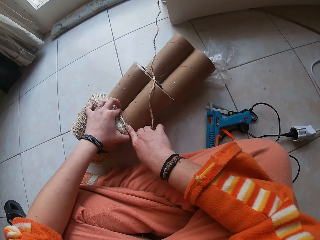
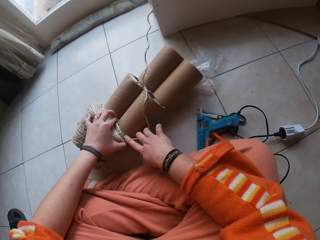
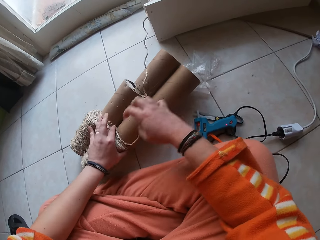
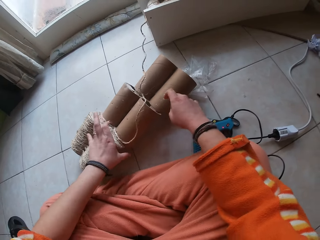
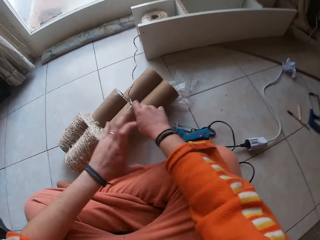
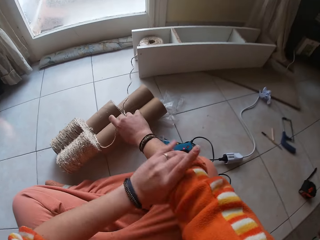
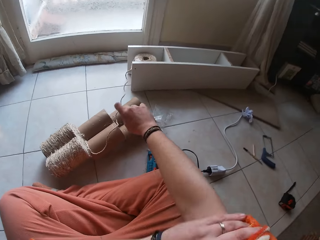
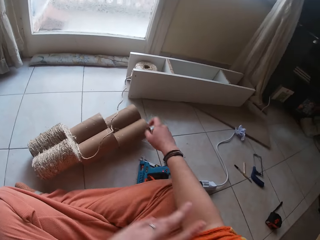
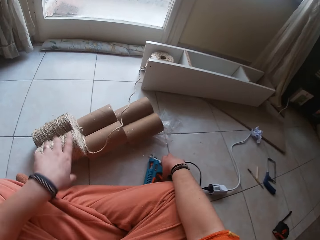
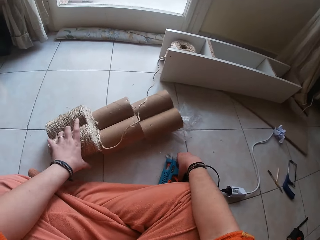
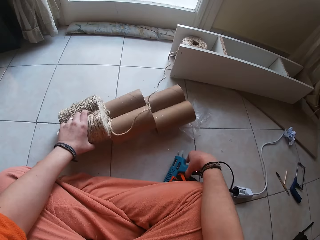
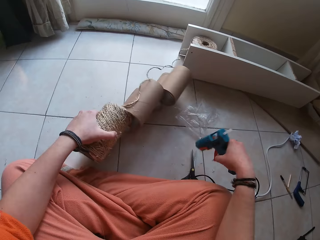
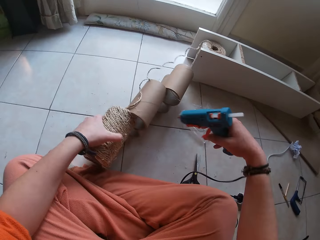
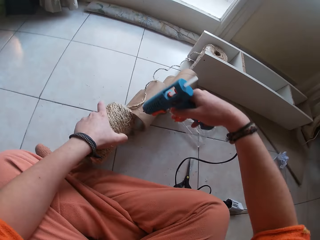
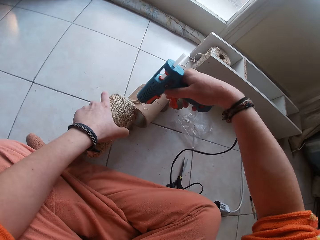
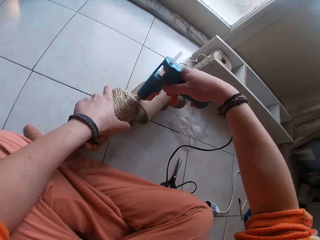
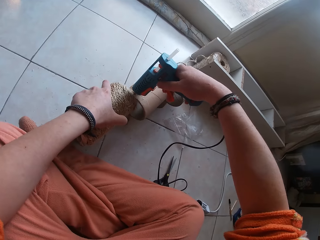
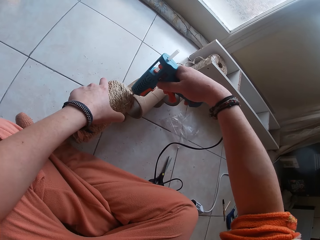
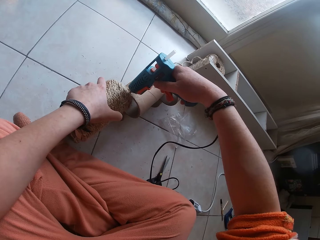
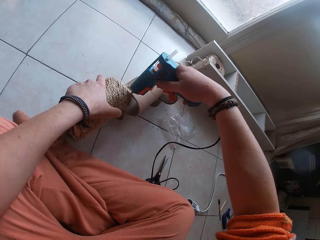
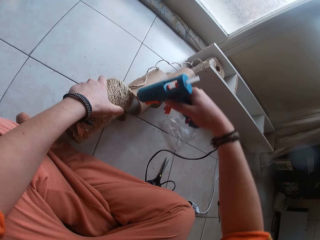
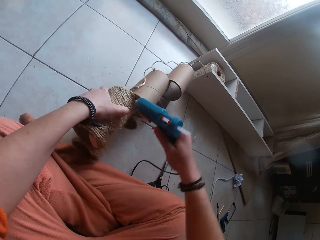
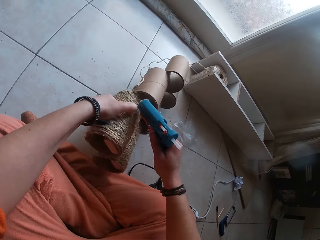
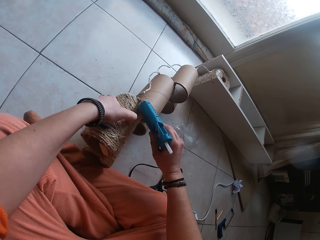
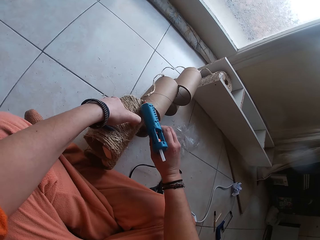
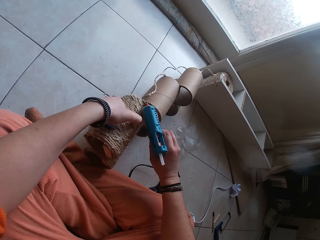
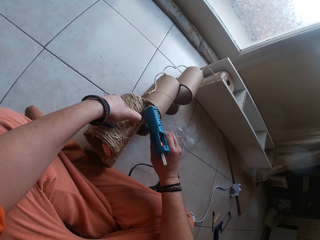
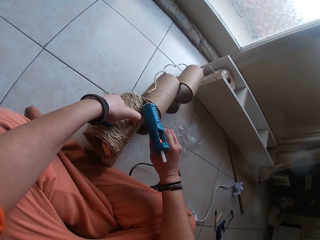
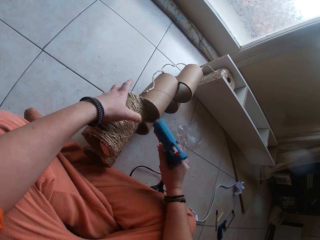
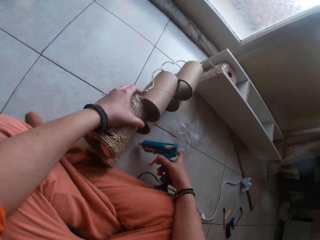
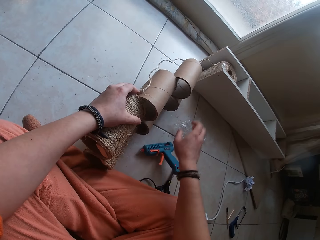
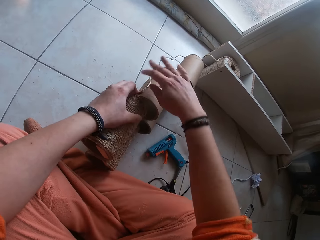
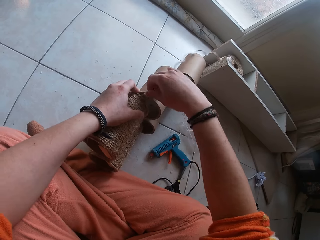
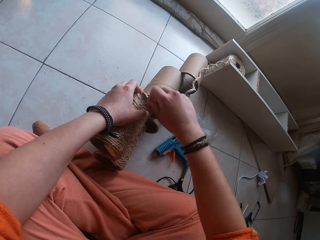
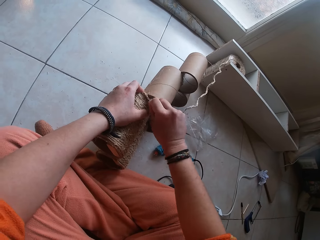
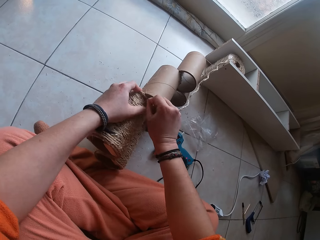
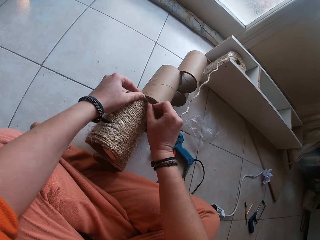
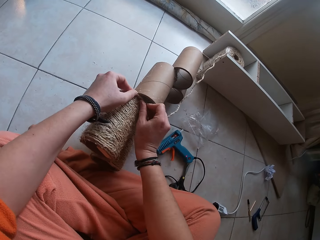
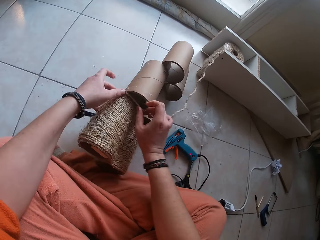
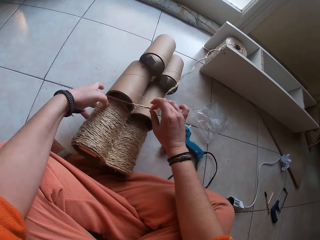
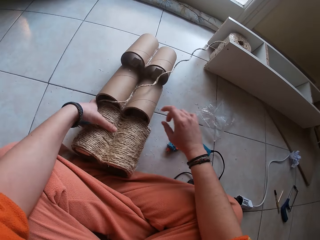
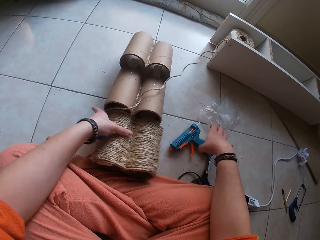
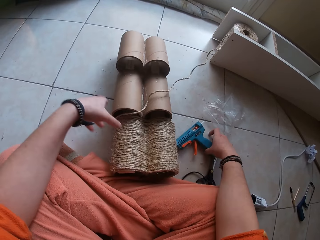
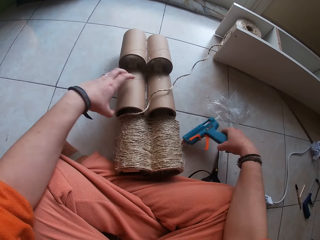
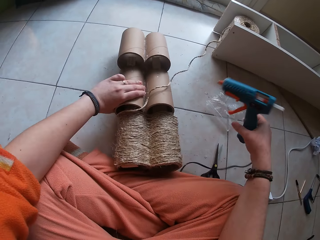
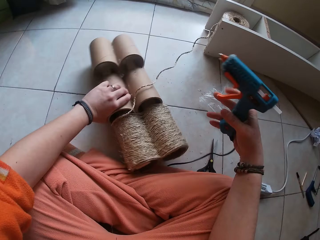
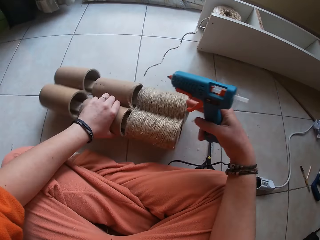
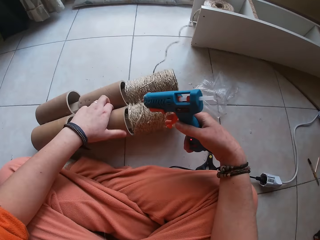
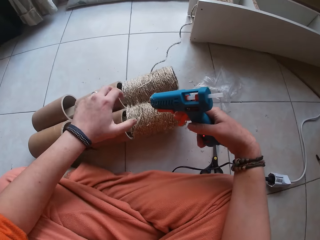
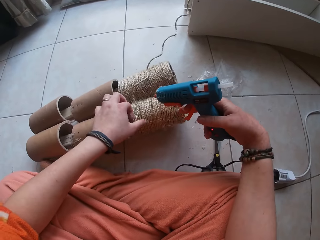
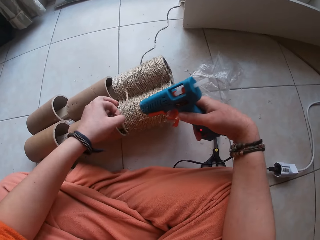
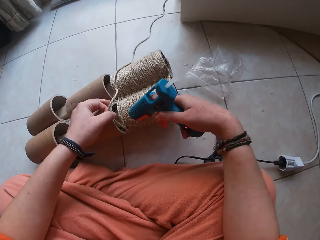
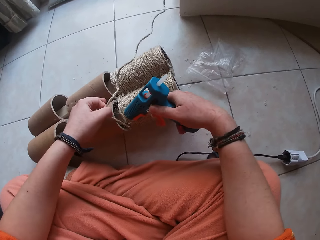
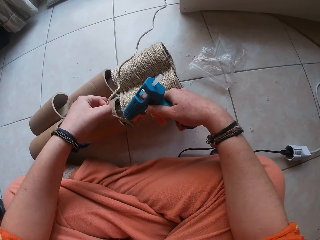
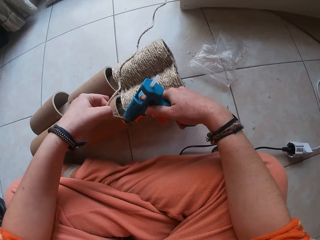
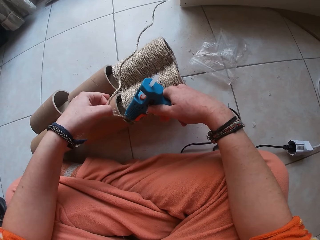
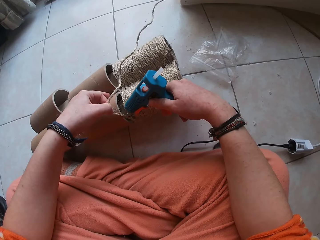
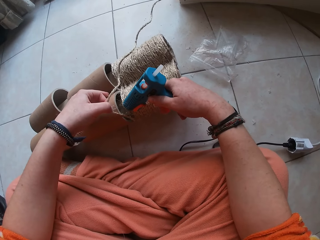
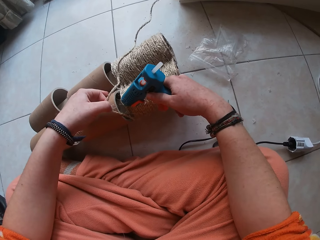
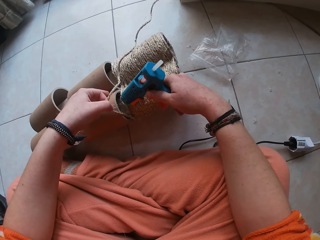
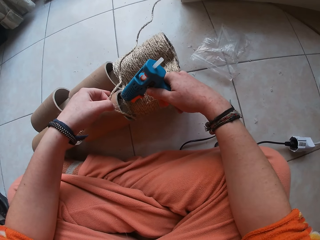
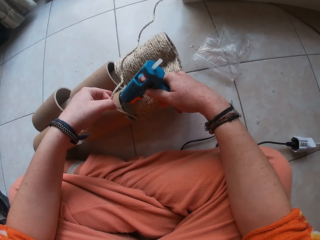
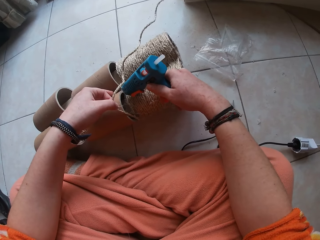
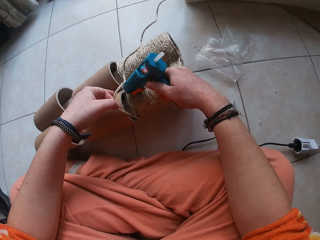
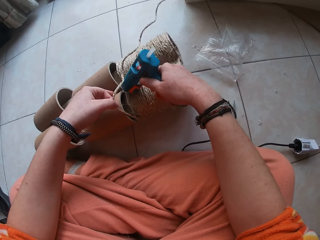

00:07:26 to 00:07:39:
The camera wearer adjusts the thread on the craft roll with her left hand. She pulls the cloth to the muscle. She rolls the sleeve of her shirt with her left hand. She picks up the glue gun from the floor with her right hand. She holds the craft roll with her left hand. She applies glue on the craft roll with the glue gun in her right hand. She drops the glue gun in her right hand on the floor. She rolls the thread on the craft roll with her right hand. She attaches the rope on the glue. She picks up the glue gun from the floor with her right hand. She repositions the craft roll with her left hand. She holds the thread on the craft roll with her left hand. She applies glue on the craft roll with the glue gun in her right hand.

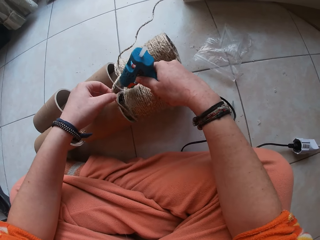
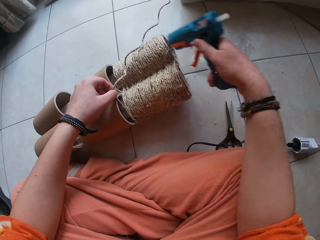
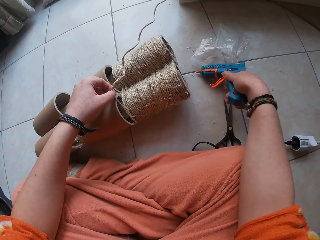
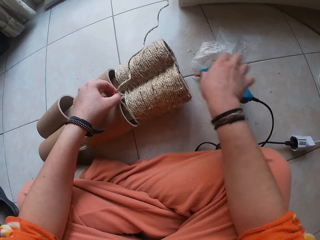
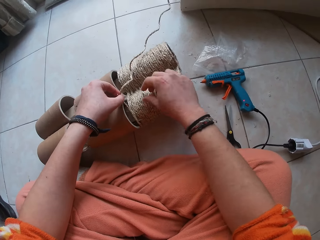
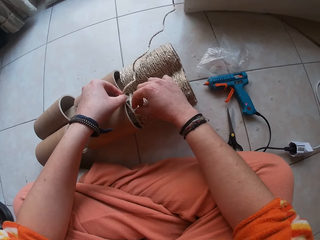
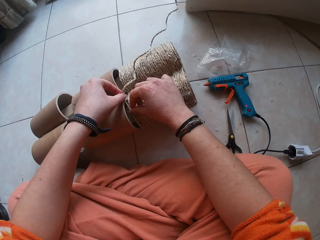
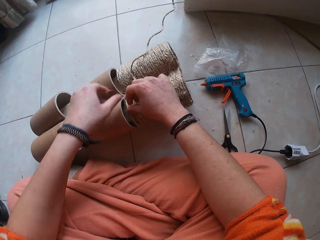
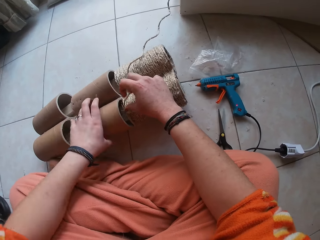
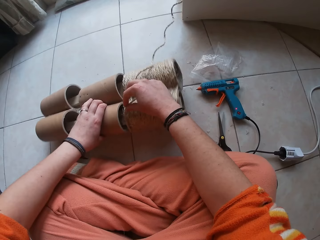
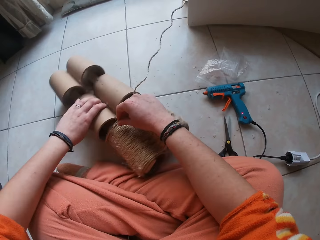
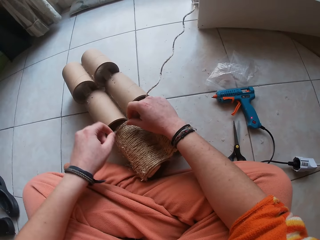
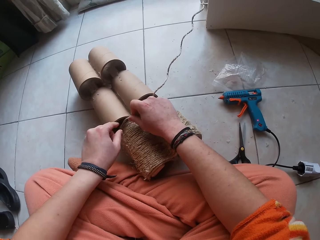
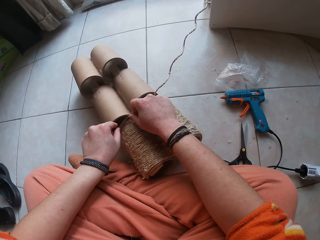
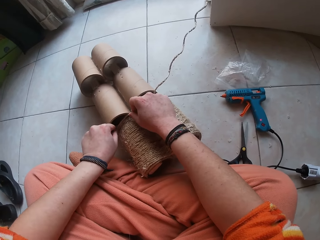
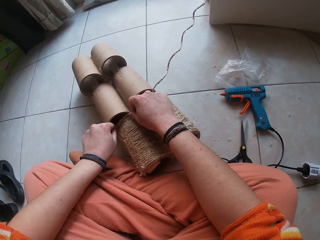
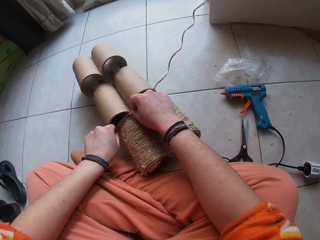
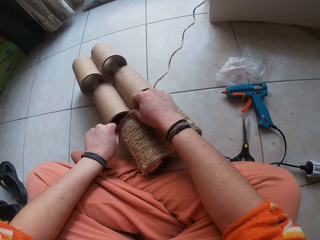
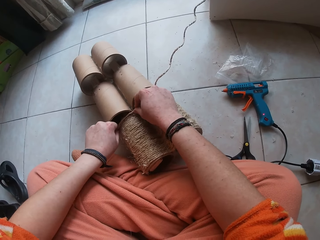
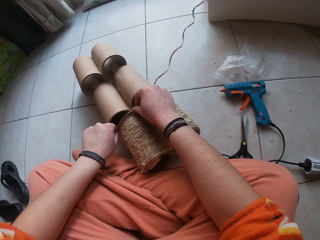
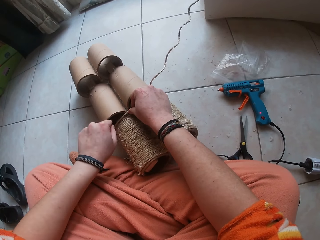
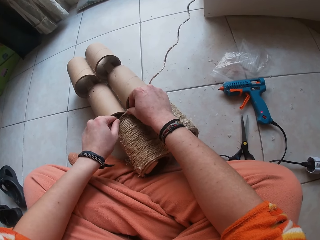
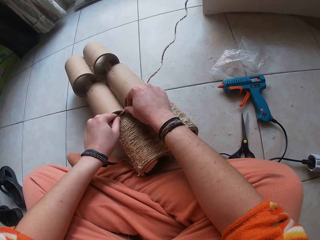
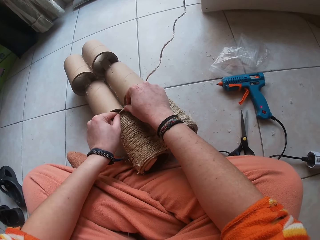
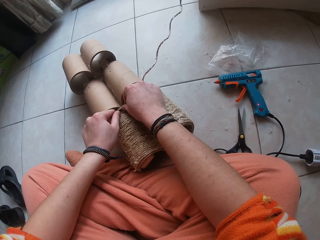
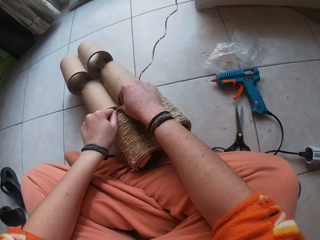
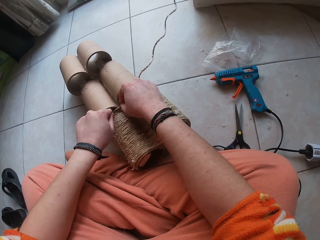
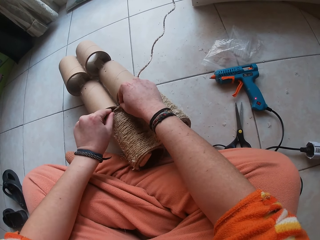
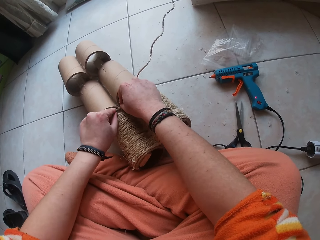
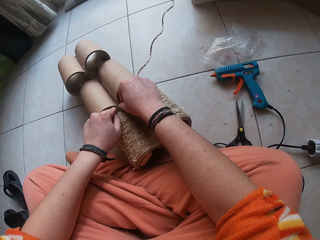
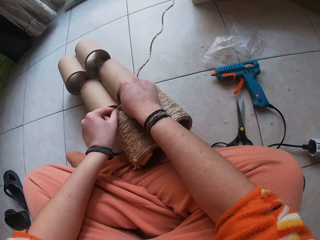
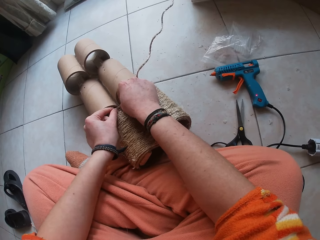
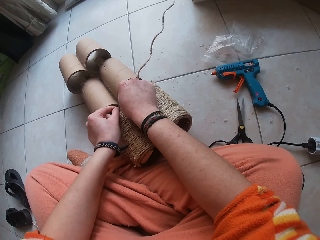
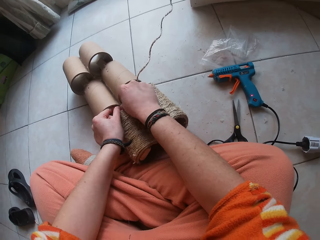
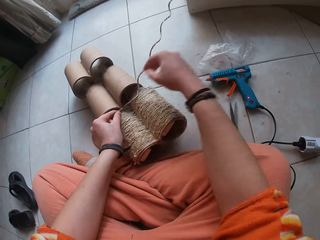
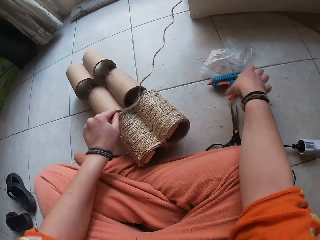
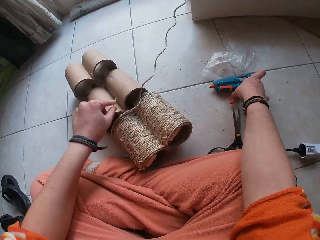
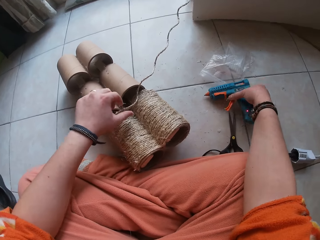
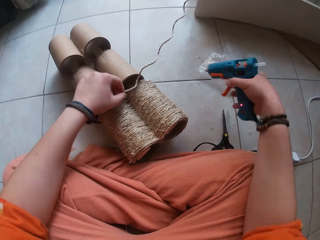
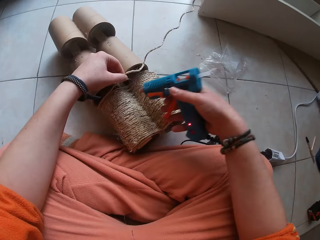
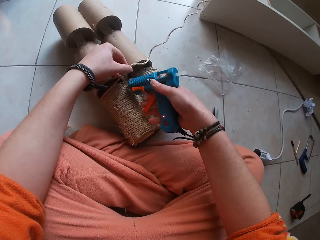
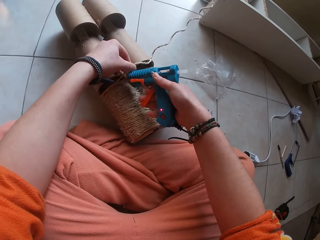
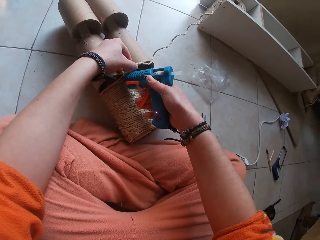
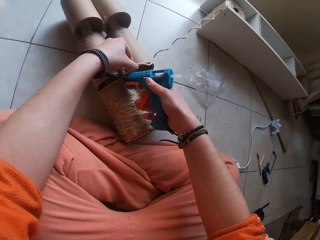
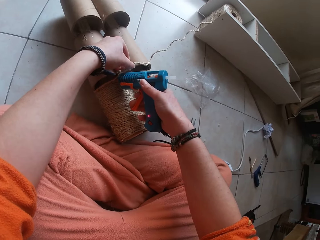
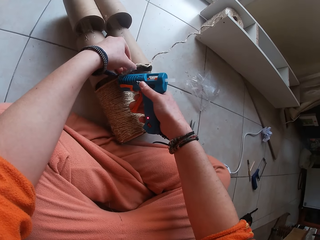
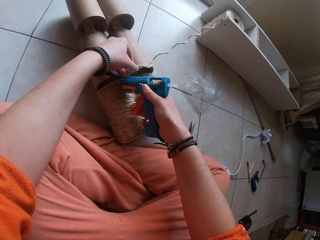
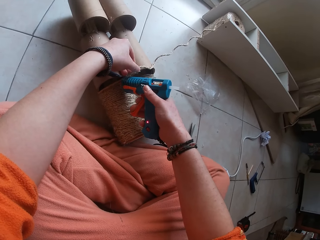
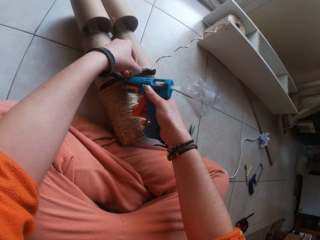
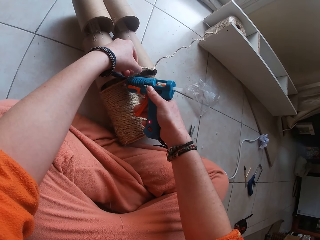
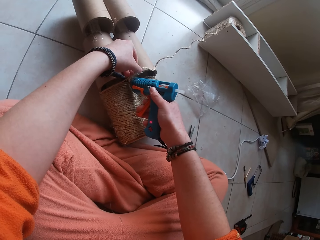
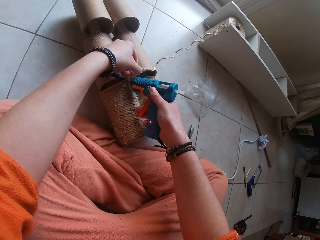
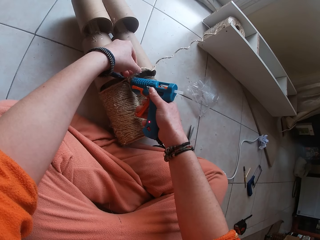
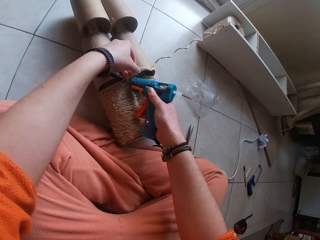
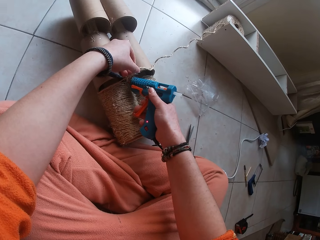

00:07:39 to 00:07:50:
The camera wearer drops the glue gun in her right hand on the floor. She rolls the thread on the craft roll with her right hand. She attaches the rope with the glue. She repositions the craft roll with her left hand. She attaches the rope with the glue. She rolls the thread on the craft roll with both hands. She picks the glue gun from the floor with her right hand. She holds the thread on the craft roll with her left hand. She applies glue on the craft roll with the glue gun in her right hand.
